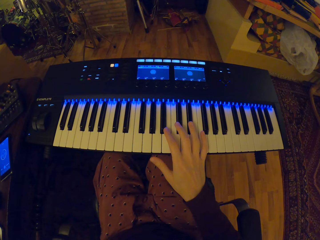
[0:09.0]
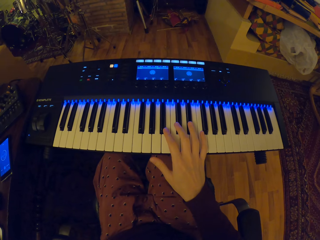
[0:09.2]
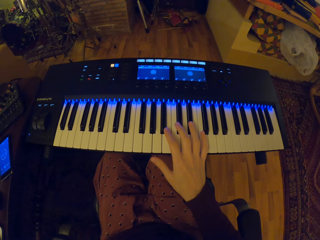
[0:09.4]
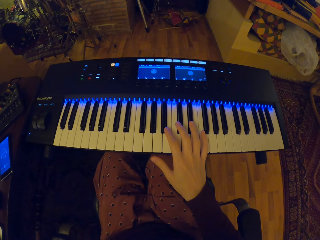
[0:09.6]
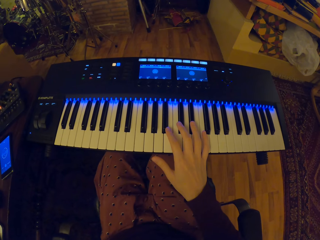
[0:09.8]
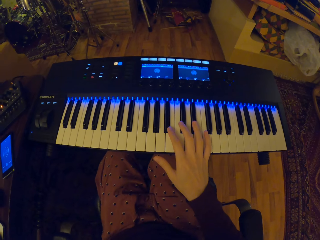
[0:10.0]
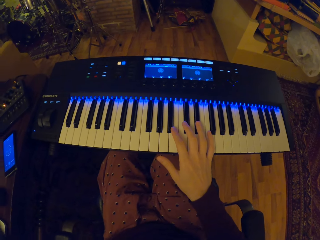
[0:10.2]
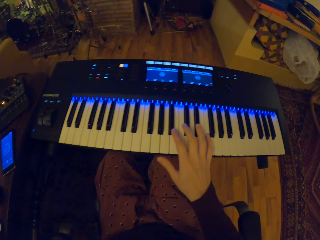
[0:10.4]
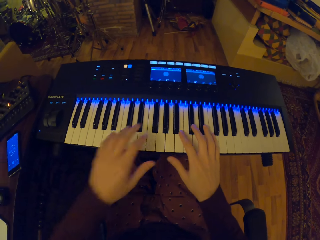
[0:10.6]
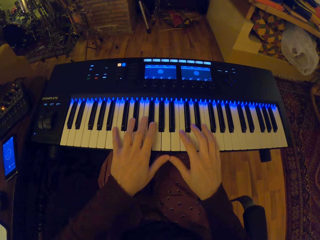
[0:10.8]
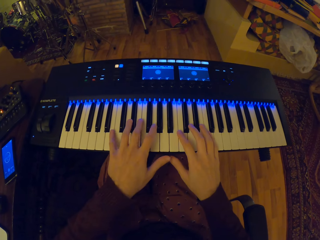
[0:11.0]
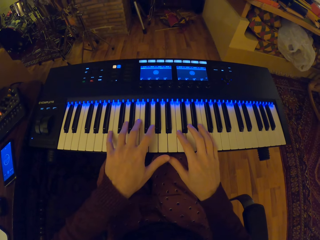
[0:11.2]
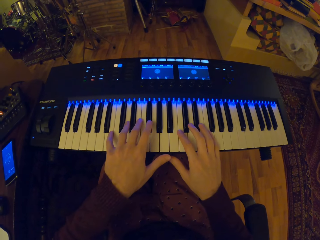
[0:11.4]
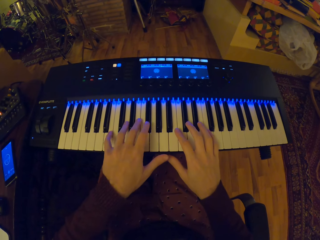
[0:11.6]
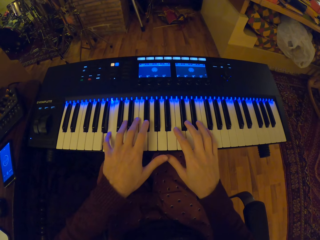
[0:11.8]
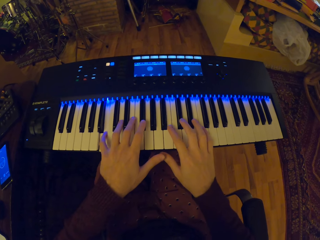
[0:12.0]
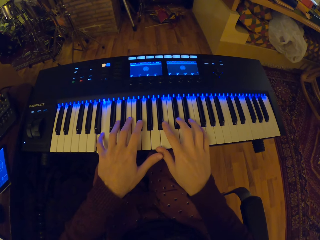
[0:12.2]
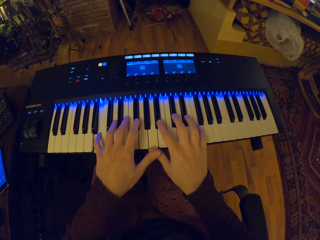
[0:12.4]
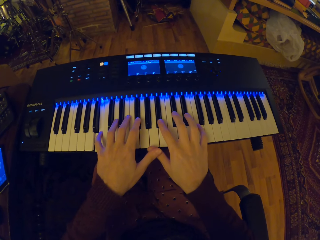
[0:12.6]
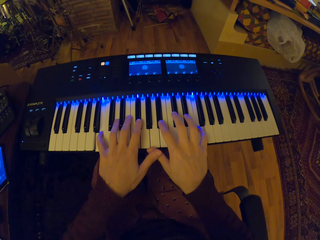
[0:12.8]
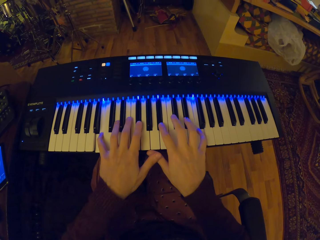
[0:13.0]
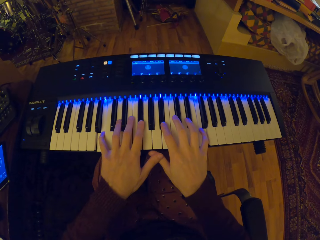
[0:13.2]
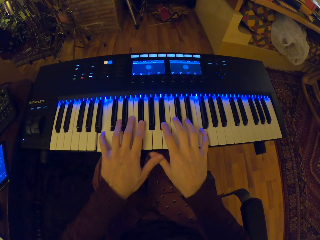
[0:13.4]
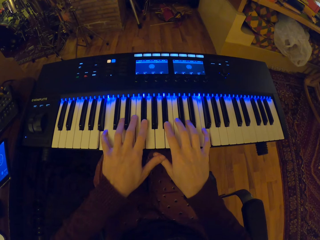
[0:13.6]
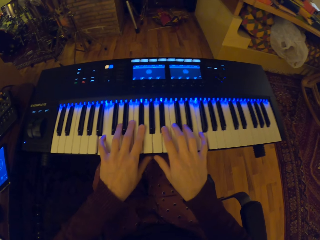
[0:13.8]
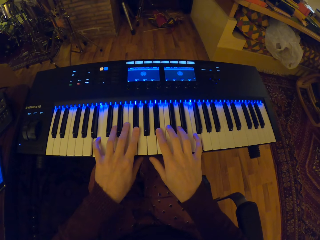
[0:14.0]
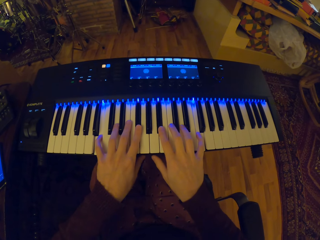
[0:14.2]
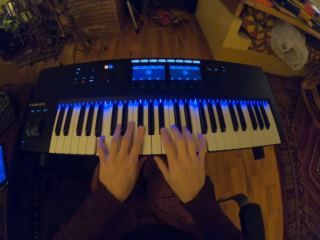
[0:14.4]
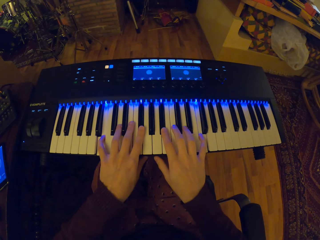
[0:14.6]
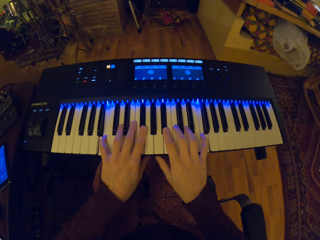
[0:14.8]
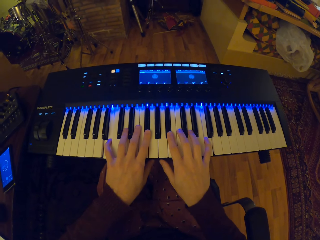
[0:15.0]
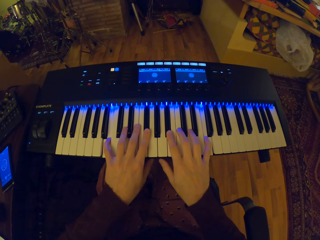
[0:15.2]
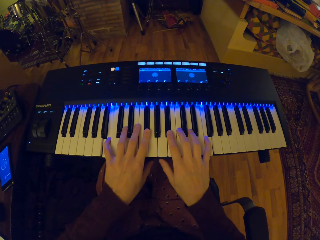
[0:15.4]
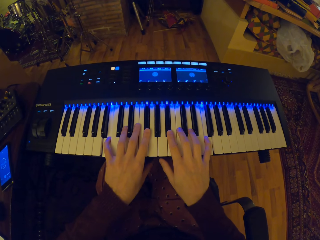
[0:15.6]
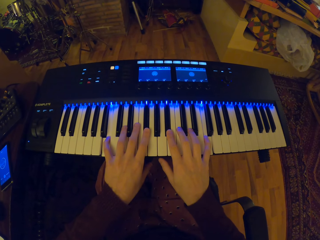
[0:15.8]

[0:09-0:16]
The camera wearer plays the piano.
